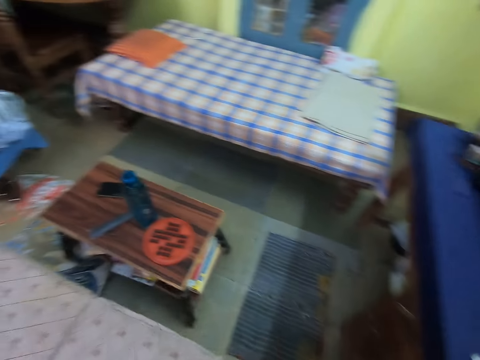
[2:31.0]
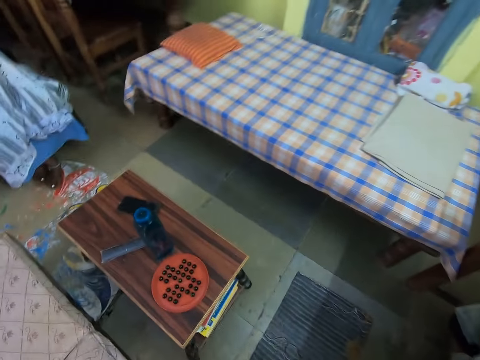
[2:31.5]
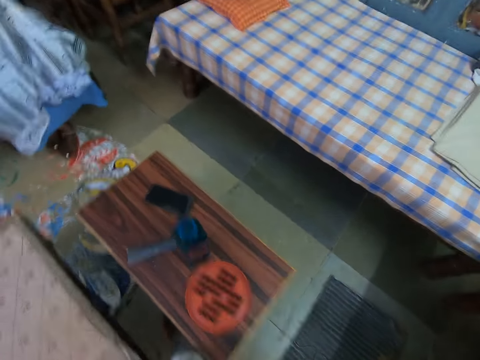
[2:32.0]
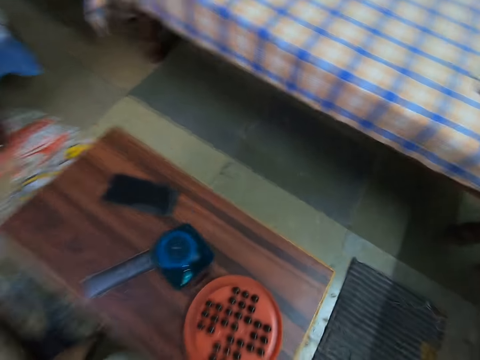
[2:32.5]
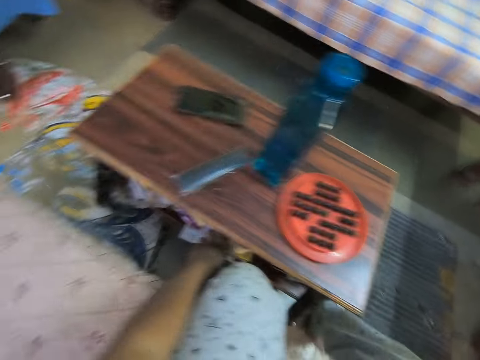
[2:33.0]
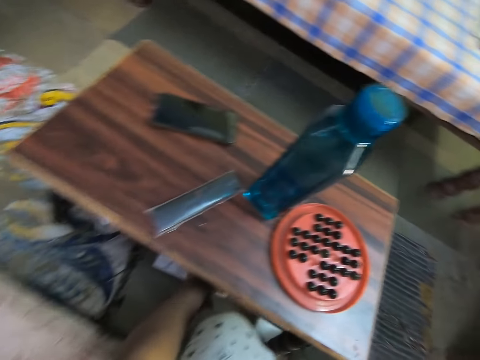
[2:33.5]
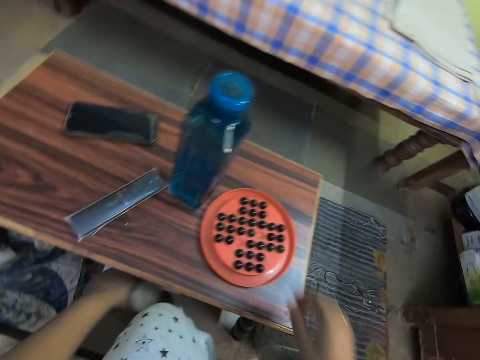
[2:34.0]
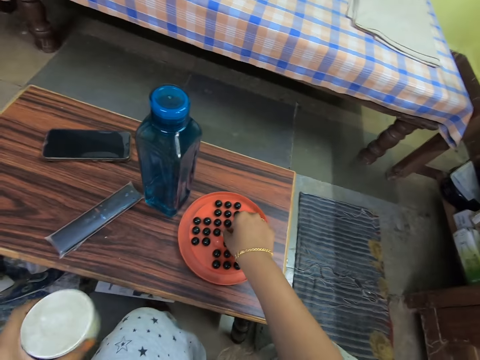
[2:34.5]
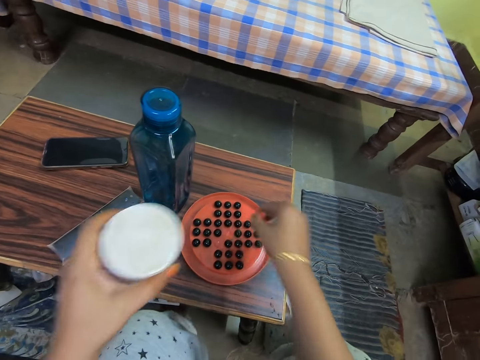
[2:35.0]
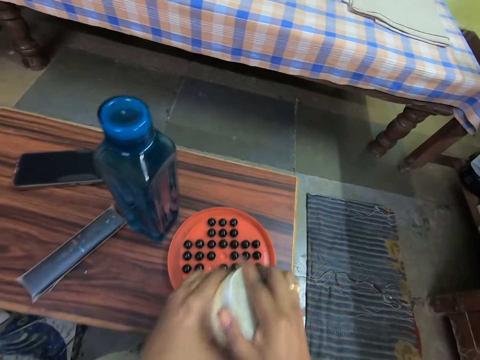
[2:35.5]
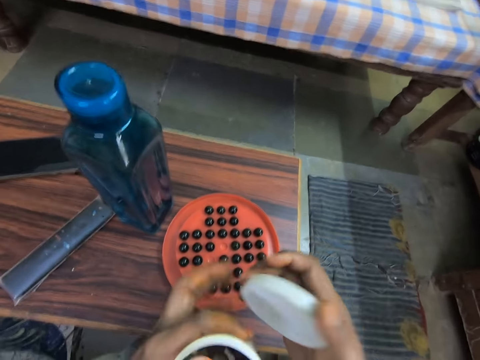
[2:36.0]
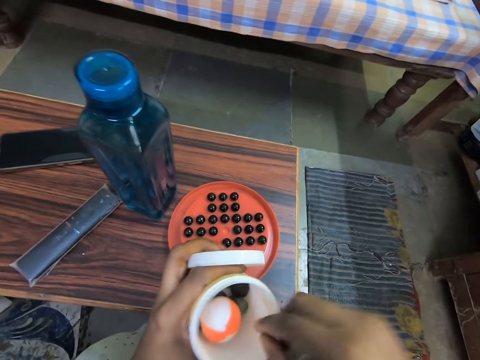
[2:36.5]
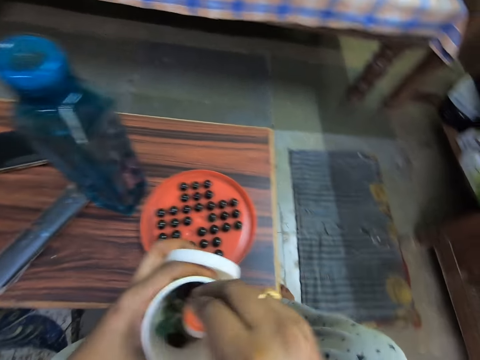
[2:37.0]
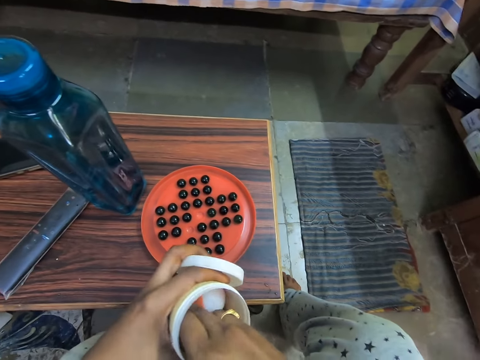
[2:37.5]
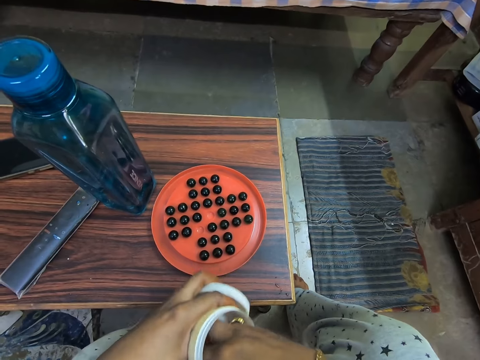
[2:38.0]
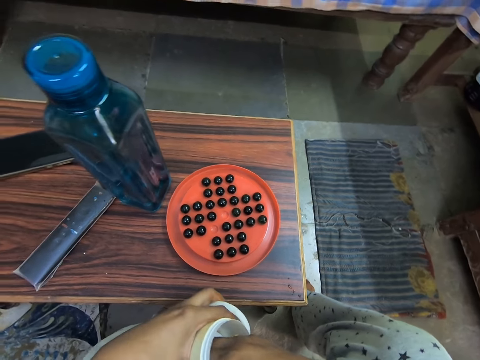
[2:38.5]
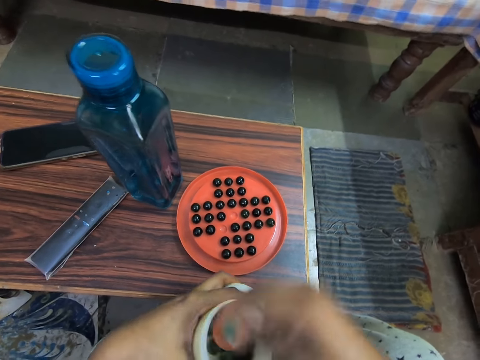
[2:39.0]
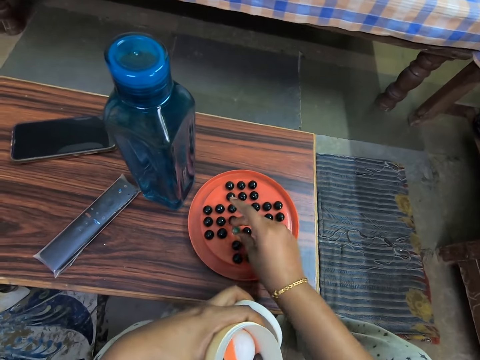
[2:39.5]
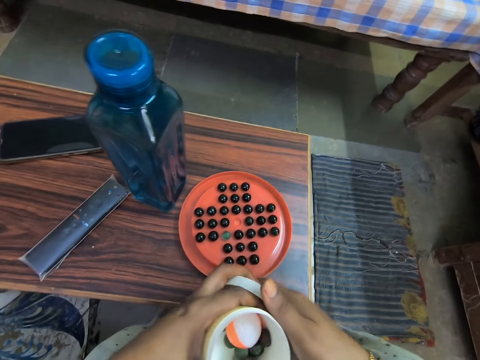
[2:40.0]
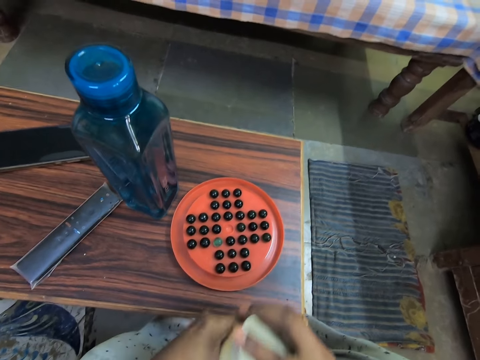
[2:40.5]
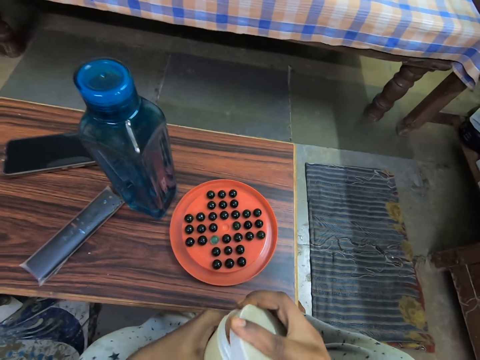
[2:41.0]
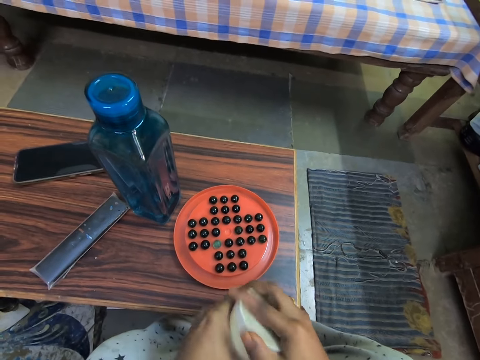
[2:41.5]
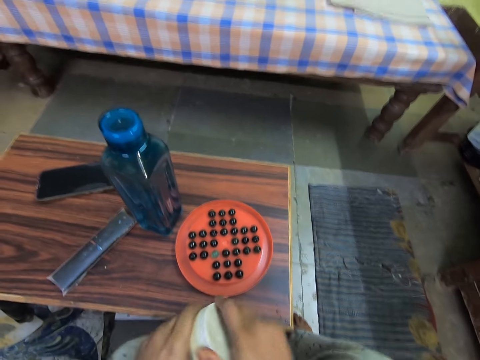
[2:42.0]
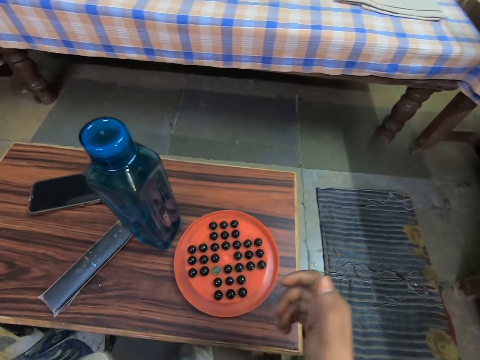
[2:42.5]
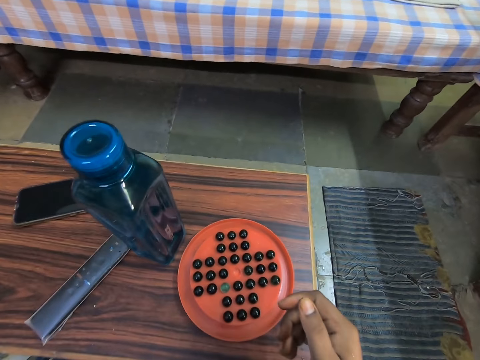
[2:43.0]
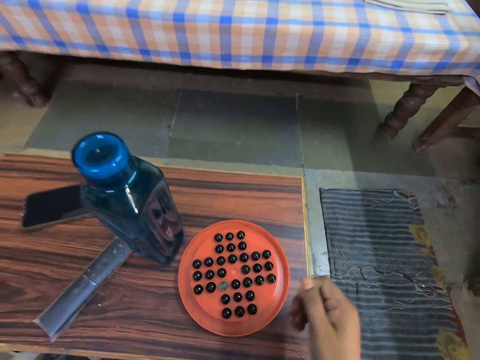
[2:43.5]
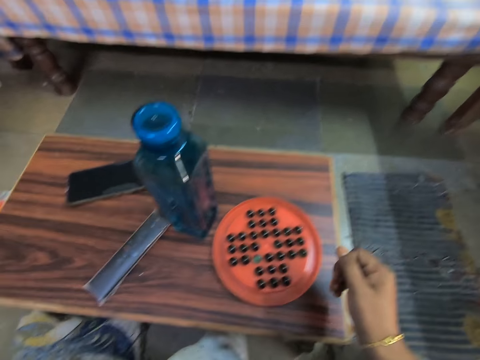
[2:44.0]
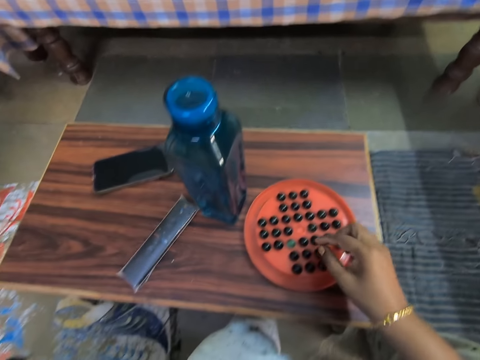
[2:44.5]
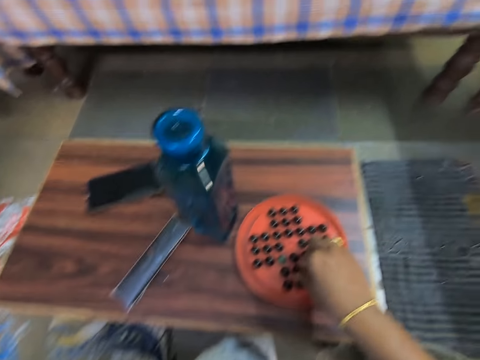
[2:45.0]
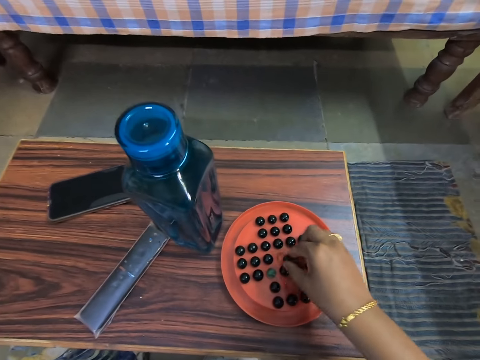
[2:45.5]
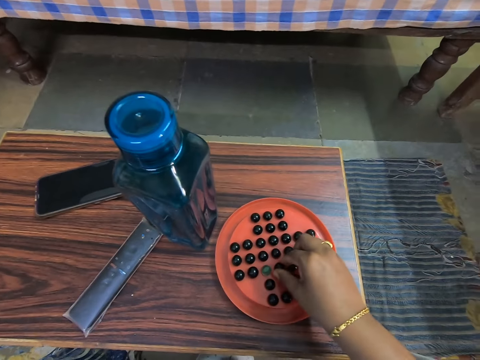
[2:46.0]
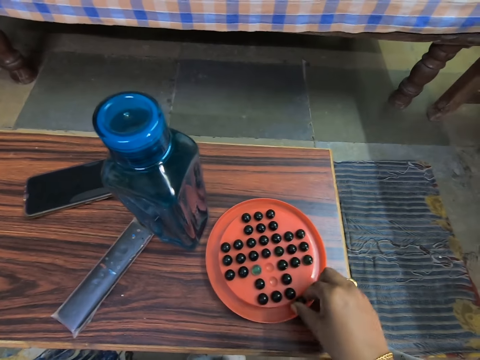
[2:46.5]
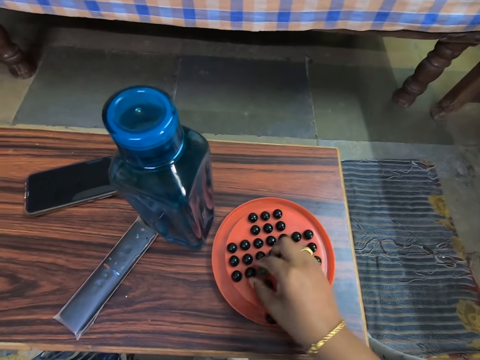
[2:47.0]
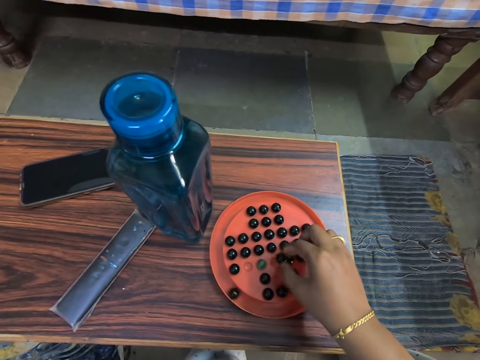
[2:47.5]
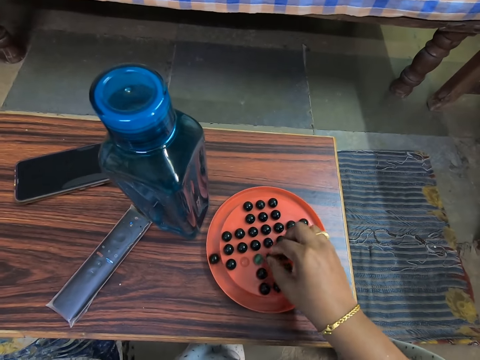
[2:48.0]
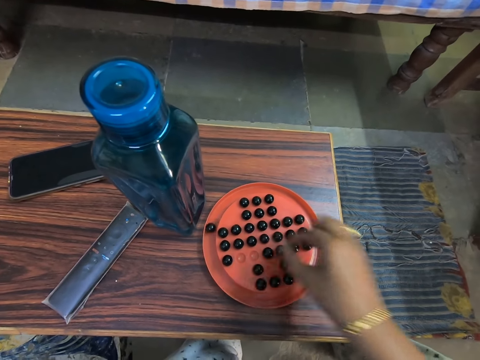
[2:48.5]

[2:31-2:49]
The camera wearer walks around. They sit down. They pick up the tin or container. They put the marble on the plate. They open the tin. They pick up the marble. They arrange the marbles on the solitaire. They put the marble on the plate. They close the tin. They put the container under the table. They play the marble solitaire game.

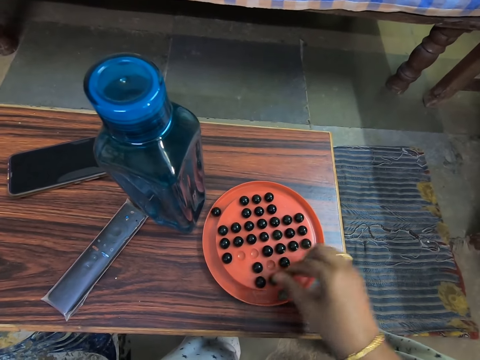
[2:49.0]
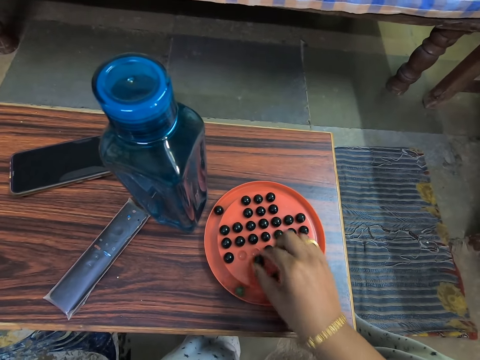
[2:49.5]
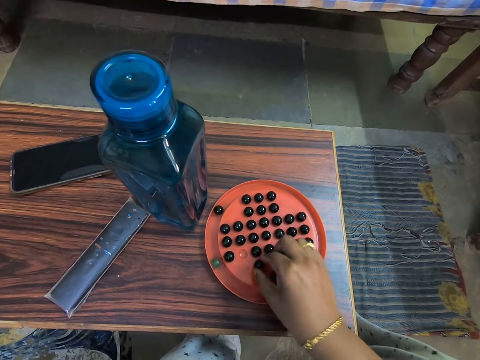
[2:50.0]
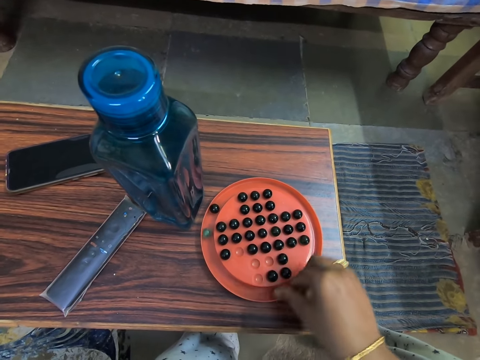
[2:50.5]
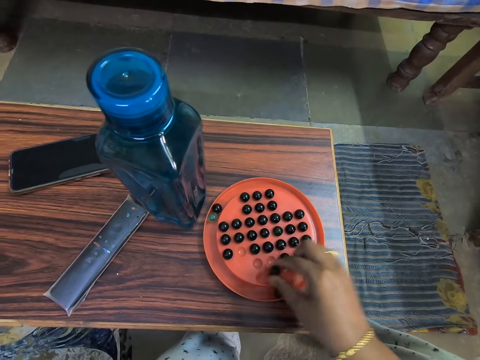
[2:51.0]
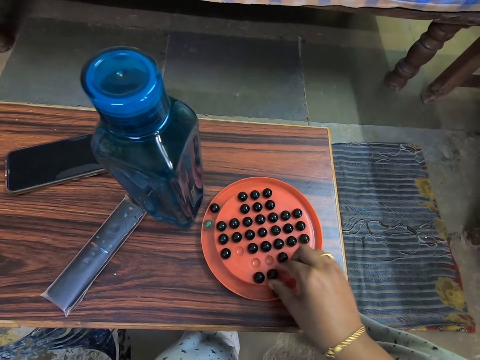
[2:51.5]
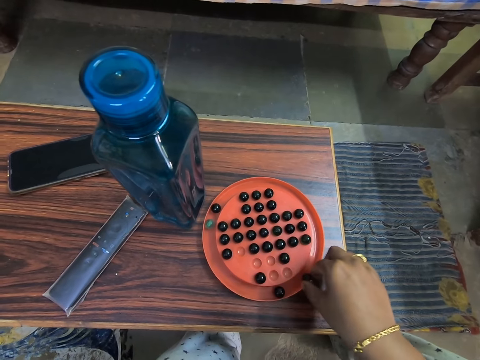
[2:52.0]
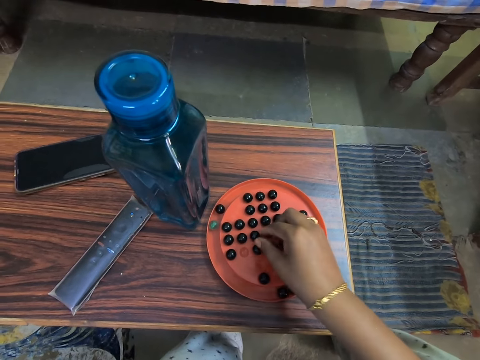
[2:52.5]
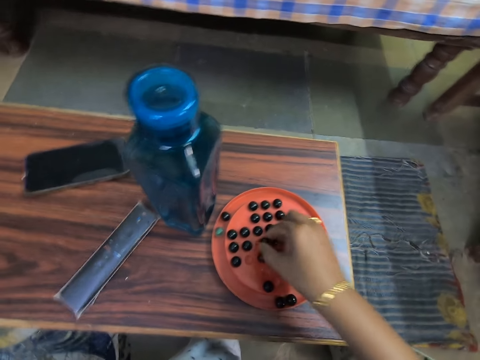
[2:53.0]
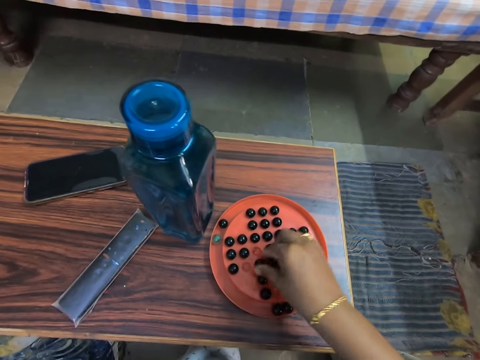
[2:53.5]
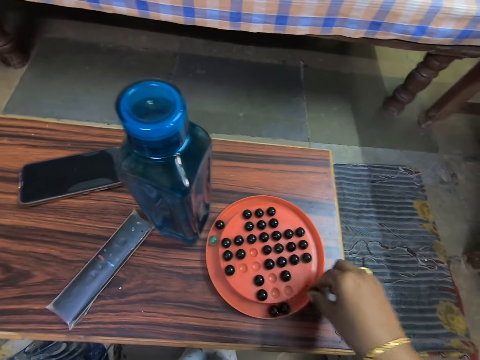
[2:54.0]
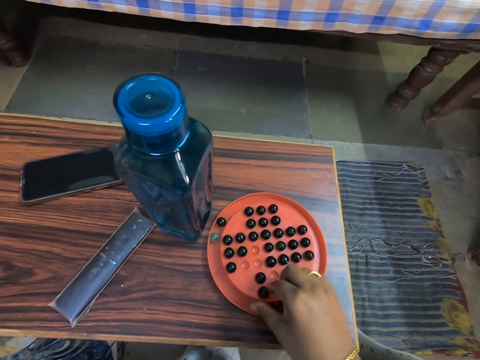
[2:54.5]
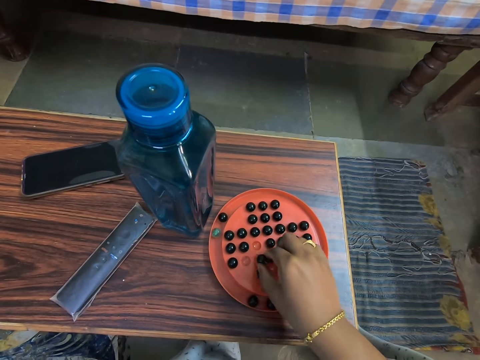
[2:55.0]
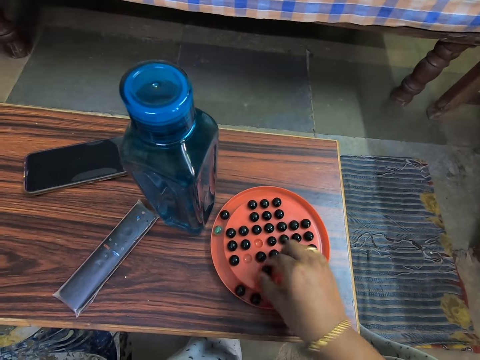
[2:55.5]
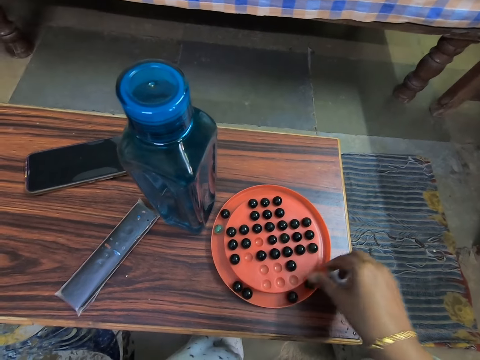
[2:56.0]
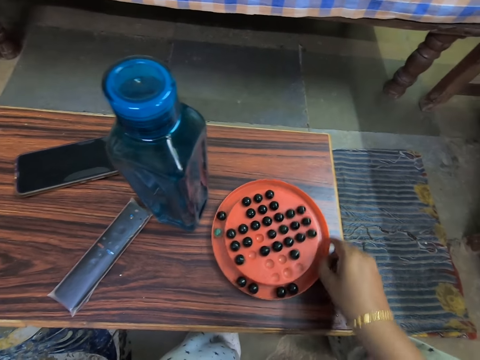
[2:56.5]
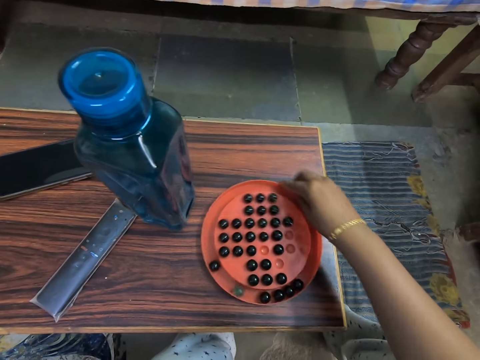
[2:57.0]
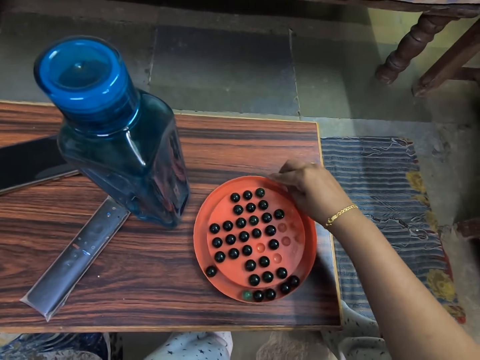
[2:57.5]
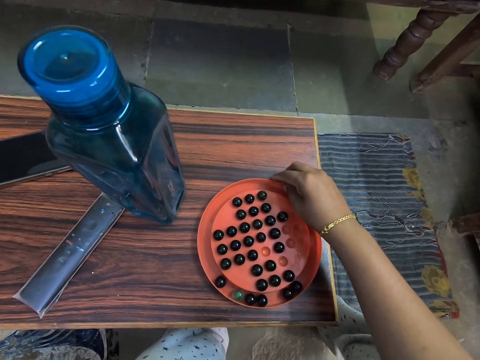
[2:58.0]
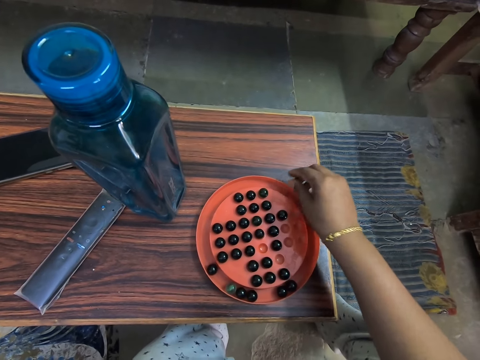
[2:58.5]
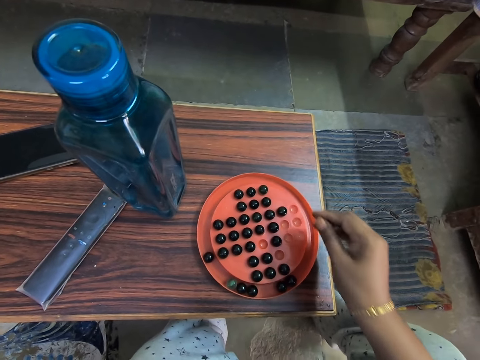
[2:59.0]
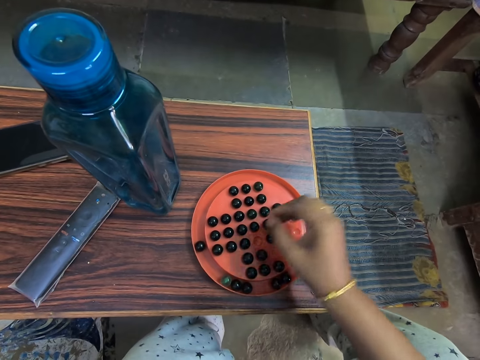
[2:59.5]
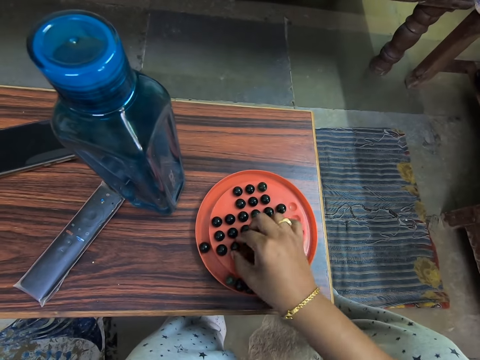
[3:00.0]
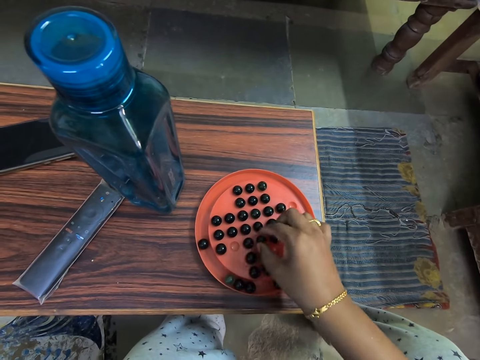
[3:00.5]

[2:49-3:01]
The camera wearer moves the solitaire. They turn the marble solitaire game on the table. They play the marble solitaire game.
